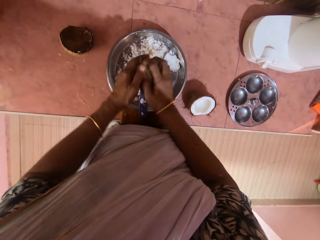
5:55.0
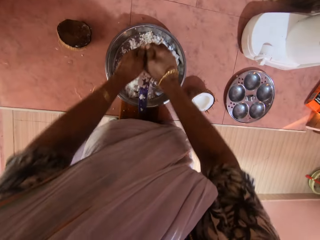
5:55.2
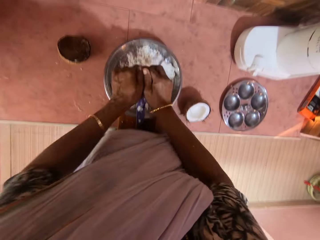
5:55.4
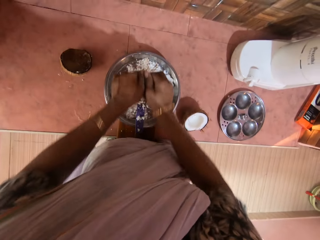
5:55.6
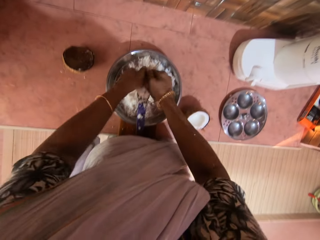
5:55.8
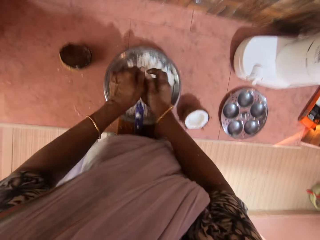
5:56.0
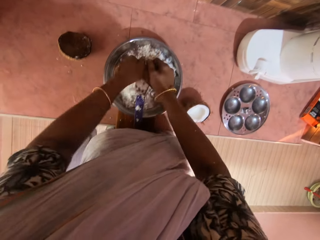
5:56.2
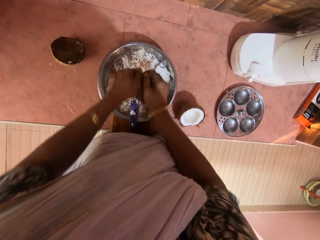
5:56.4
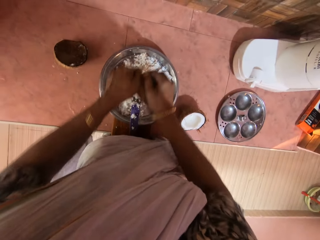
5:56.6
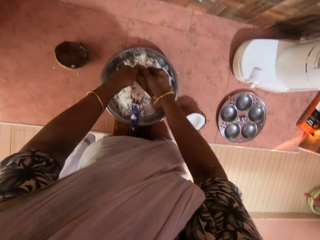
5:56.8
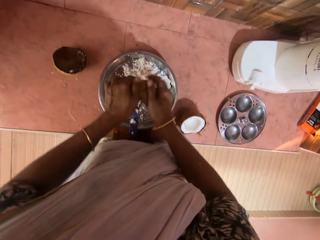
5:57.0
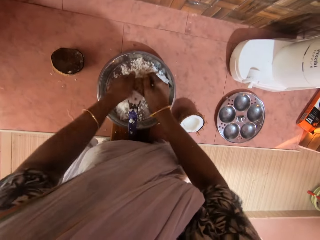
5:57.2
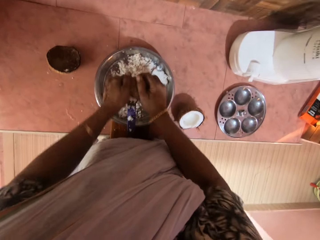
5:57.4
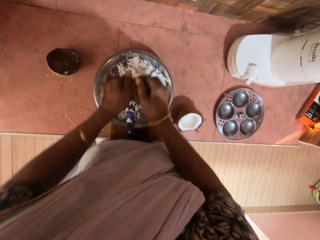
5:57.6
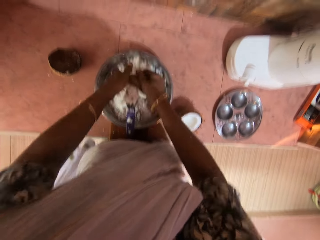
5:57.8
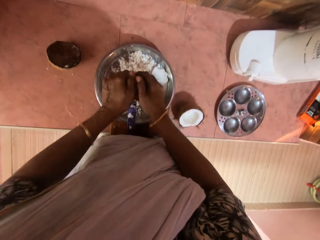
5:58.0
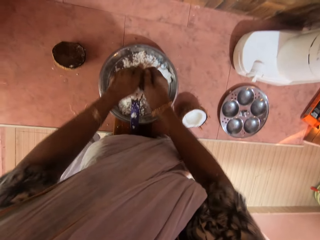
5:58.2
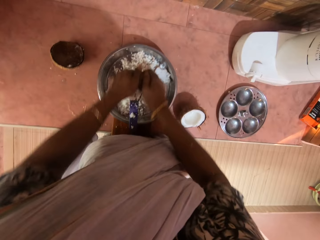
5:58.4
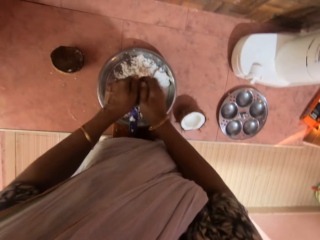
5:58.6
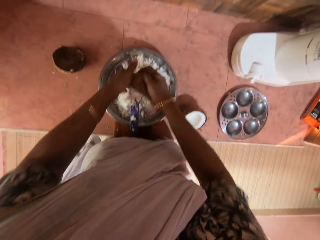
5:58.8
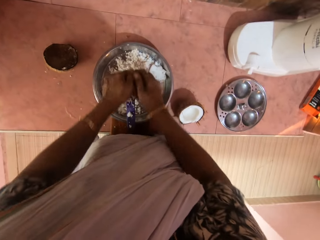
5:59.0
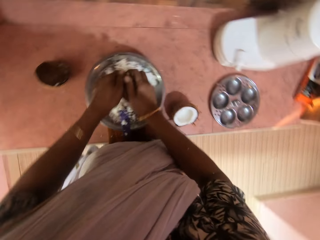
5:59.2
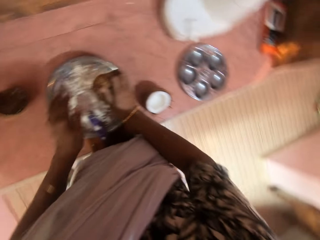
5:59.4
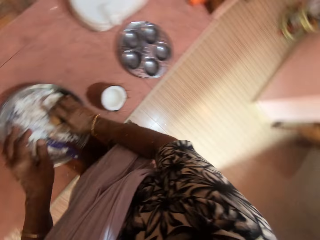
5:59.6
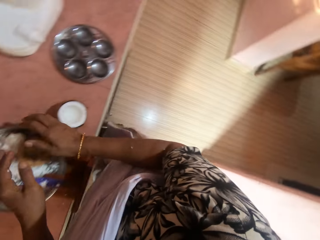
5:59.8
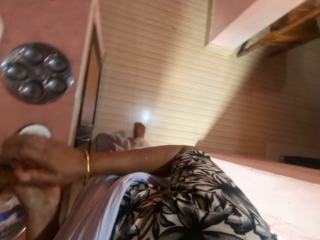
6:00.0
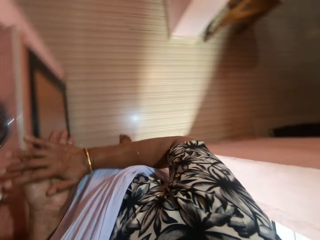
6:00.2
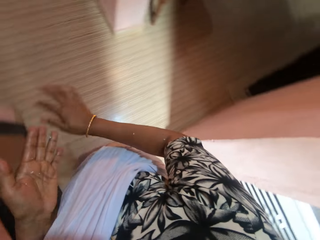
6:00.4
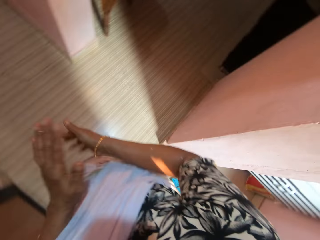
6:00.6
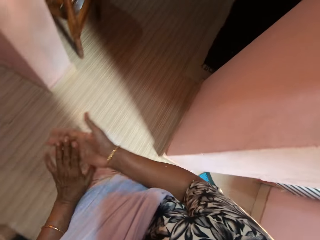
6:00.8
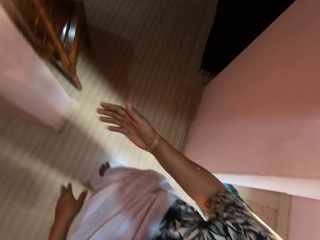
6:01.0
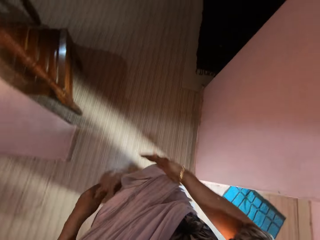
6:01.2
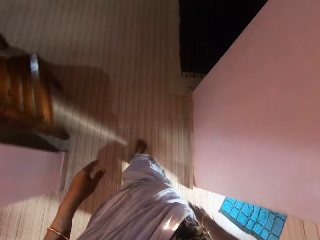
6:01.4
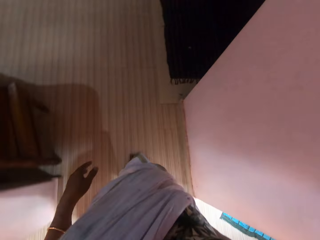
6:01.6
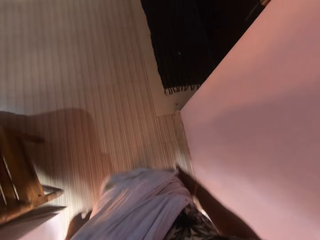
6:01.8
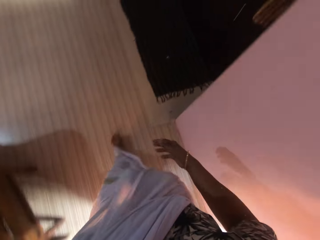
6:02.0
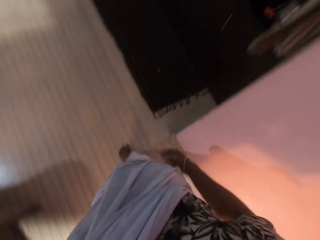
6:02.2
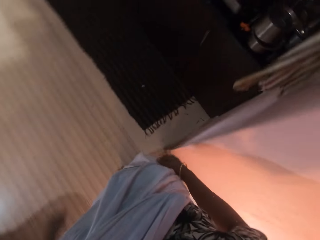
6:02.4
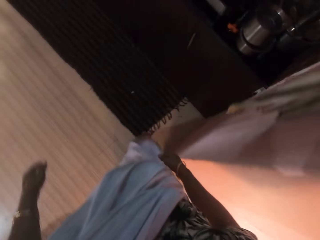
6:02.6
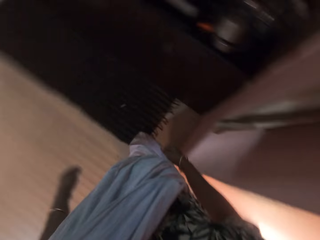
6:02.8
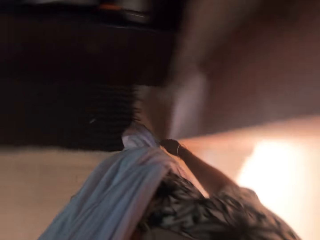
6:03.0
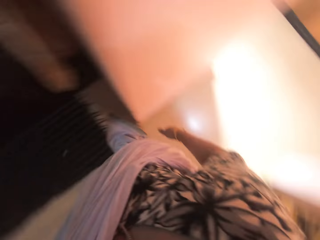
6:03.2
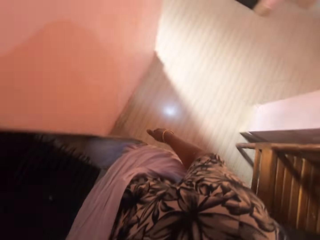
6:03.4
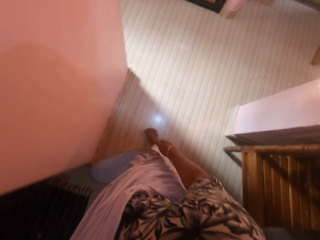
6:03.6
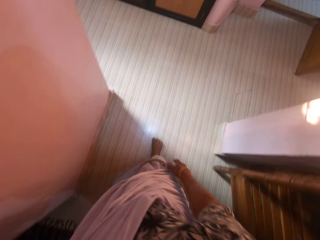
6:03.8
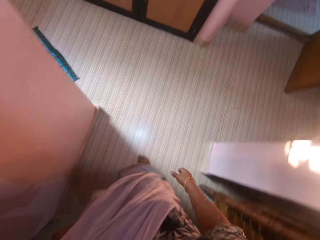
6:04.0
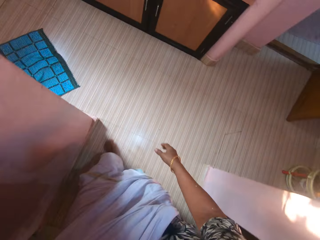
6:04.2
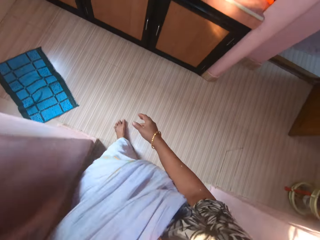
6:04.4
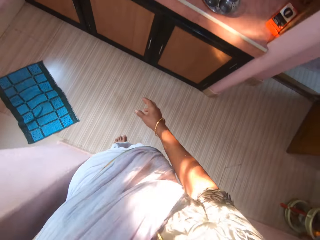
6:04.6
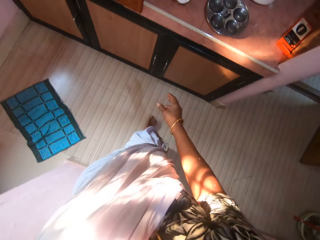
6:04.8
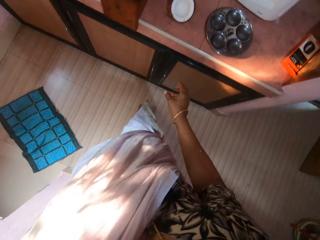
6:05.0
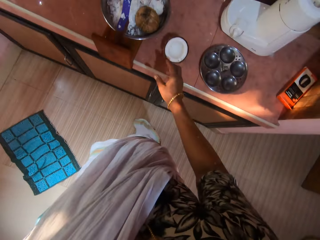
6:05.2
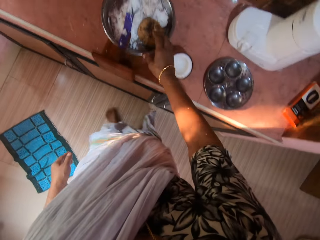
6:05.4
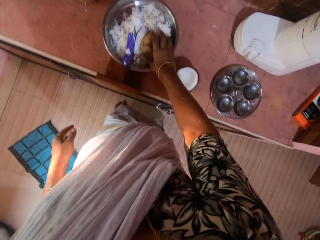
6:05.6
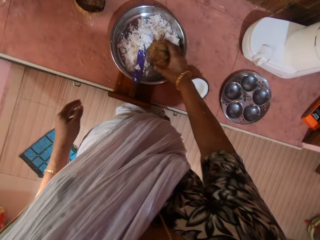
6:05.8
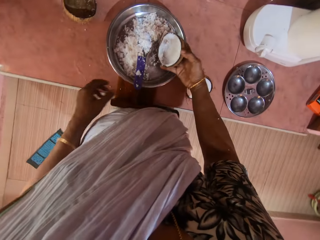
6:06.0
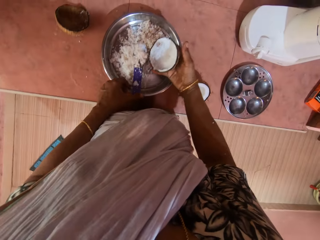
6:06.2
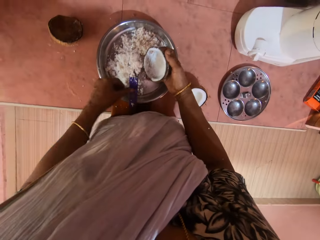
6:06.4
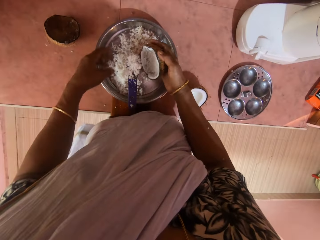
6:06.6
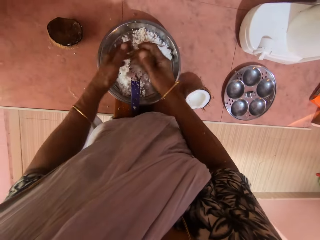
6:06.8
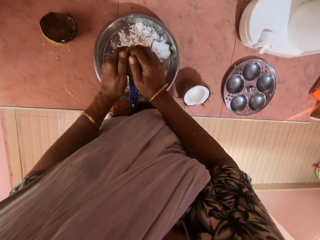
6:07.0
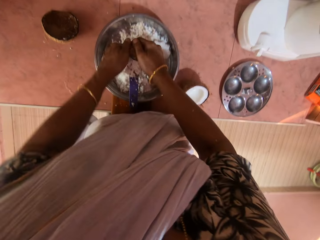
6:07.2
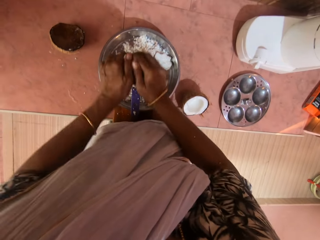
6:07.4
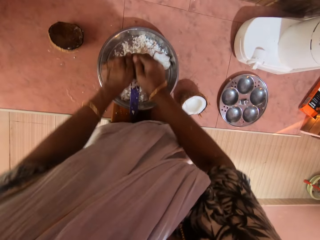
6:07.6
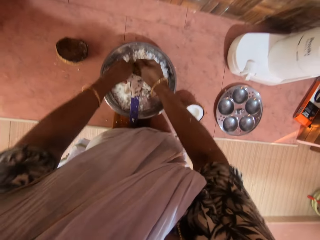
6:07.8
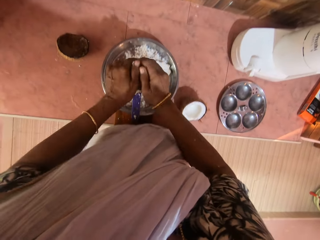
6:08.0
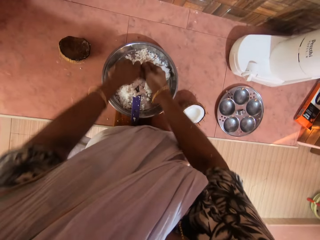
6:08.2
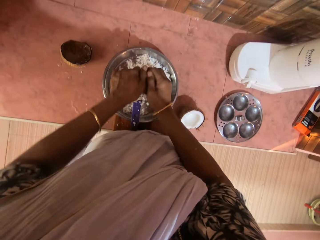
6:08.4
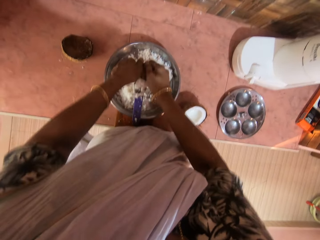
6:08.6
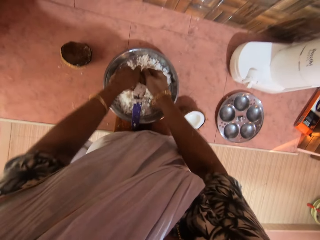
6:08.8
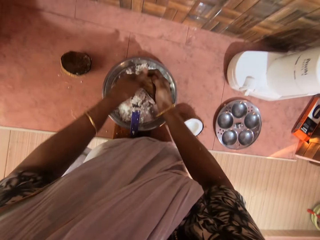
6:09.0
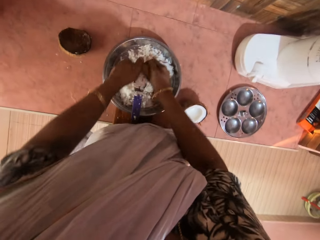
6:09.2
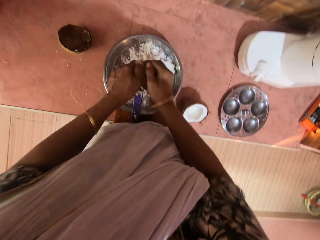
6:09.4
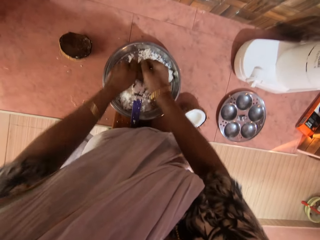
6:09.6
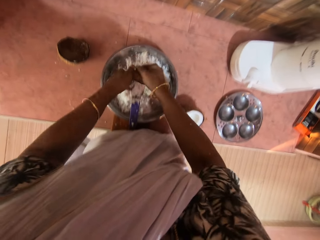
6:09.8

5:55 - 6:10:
The camera wearer holds the coconut with both hands. She grates the coconut with the grater on the table into the bowl with both hands. She drops the coconut in her right hand in the bowl on the table. She cleans her hands and walks towards a room. She walks to the table in the kitchen. She picks up the coconut from the bowl on the table with her right hand. She touches the grater in the bowl on the table with her left hand. She holds the coconut with both hands. She grates the coconut with the grater on the table into the bowl with both hands.

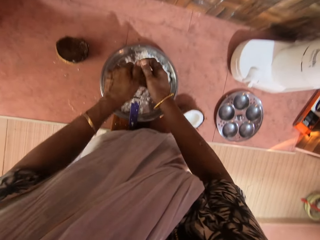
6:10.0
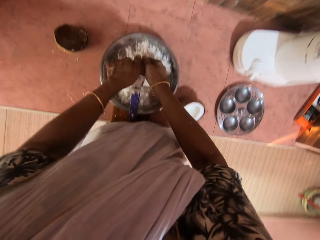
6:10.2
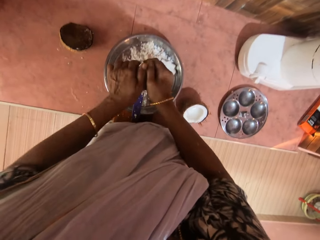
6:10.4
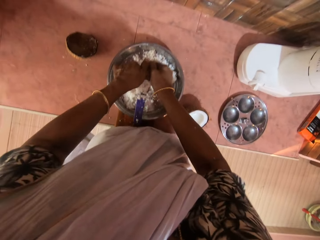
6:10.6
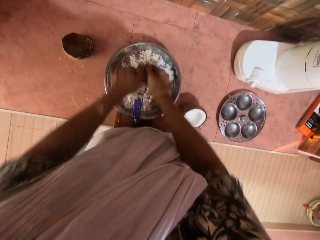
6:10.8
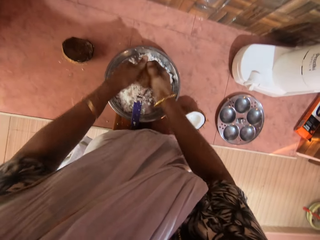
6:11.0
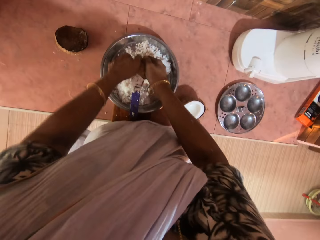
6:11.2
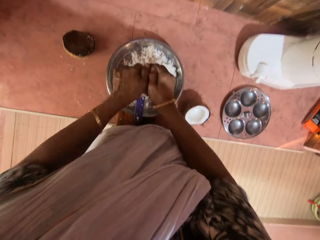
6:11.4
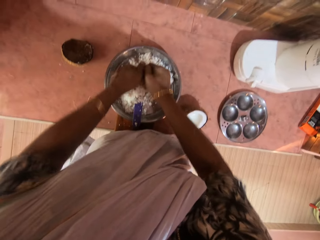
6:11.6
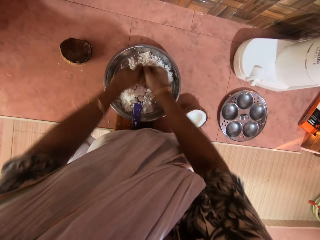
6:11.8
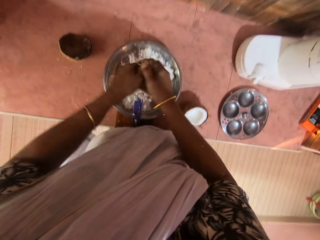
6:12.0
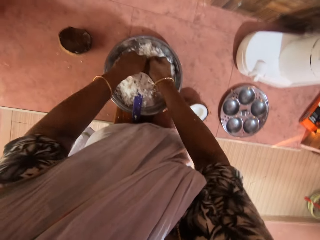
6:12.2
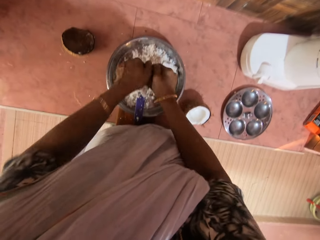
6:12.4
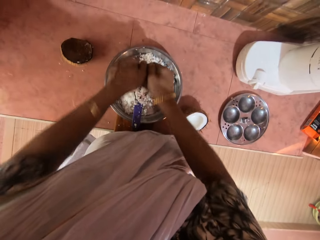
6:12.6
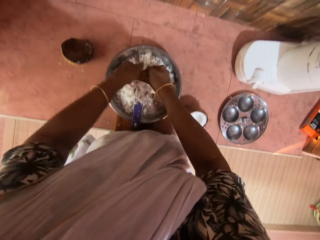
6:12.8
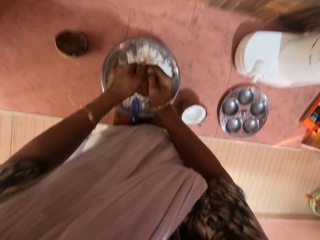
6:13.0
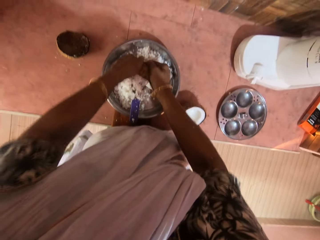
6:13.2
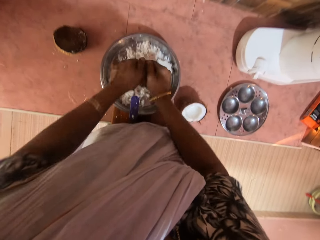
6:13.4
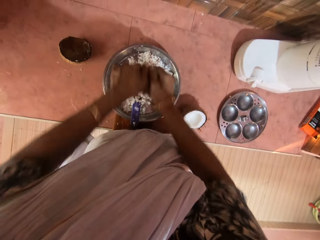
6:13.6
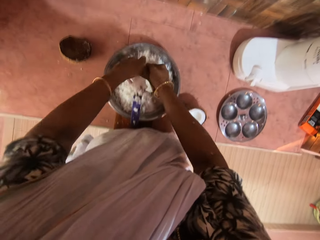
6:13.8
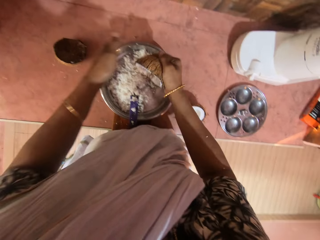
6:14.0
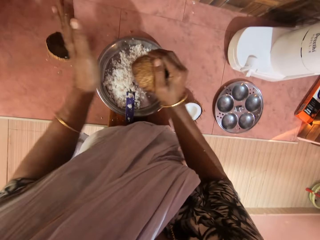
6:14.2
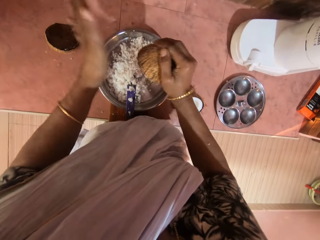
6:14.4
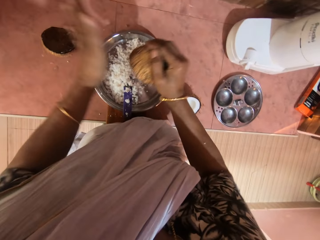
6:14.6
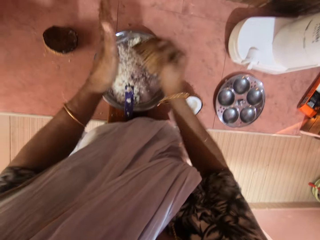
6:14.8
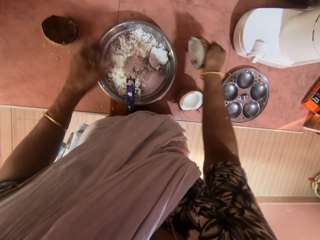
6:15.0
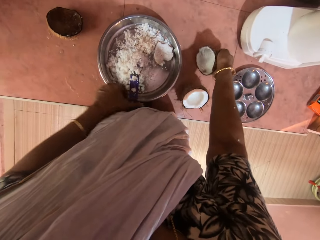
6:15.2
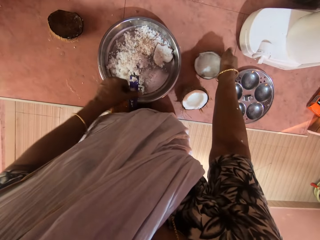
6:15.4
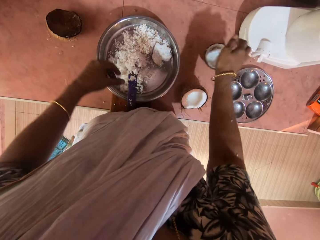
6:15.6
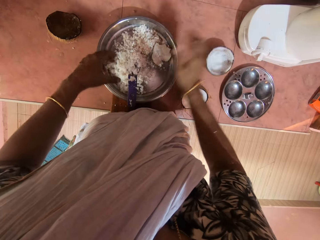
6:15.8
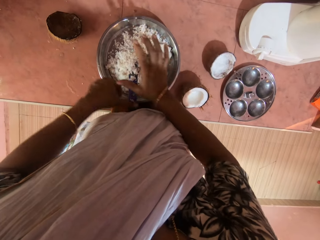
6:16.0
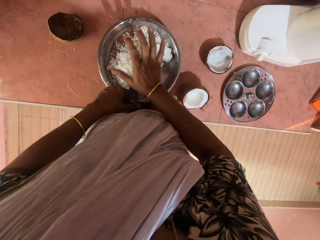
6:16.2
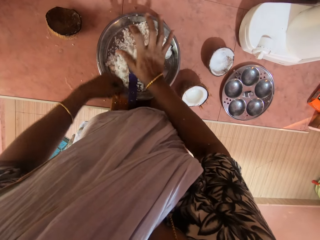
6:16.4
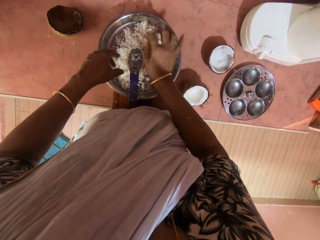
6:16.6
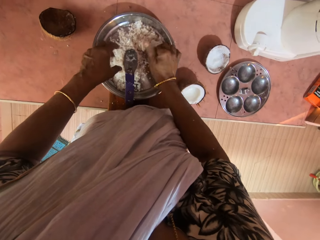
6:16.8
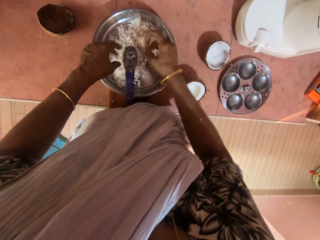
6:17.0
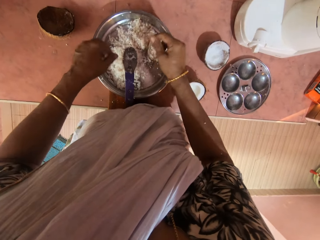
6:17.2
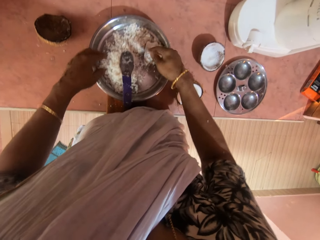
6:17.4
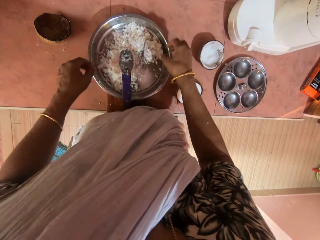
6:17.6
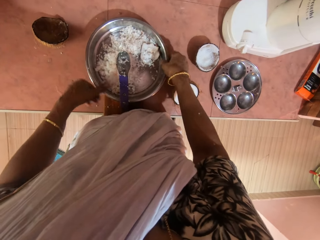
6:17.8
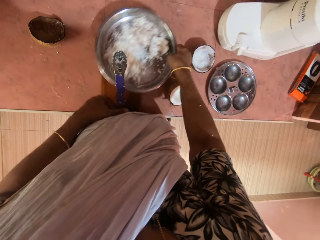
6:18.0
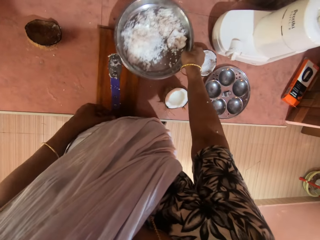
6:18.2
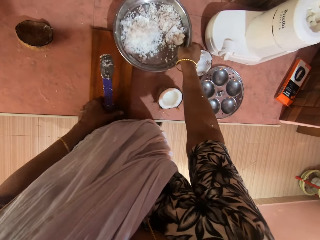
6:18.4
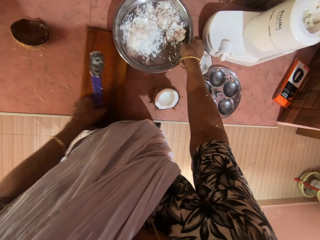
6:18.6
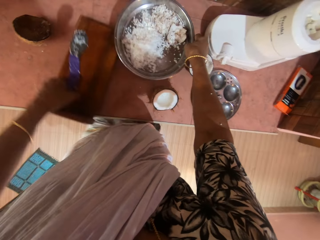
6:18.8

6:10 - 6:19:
The camera wearer hits the coconut in her right hand with her left hand. She hits the coconut in her right hand on the table. She puts down the coconut on the table. She holds the grater on the table with her left hand. She pushes the coconut on the grater on the table into the bowl with her right hand. She shakes off the coconut in her hands into the bowl on the table. She lifts the bowl on the table with her right hand. She moves the grater on the table with her left hand.
